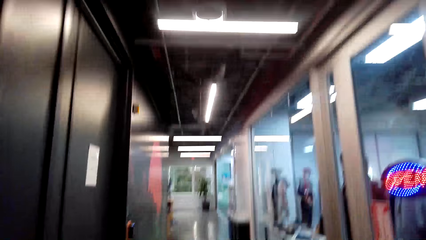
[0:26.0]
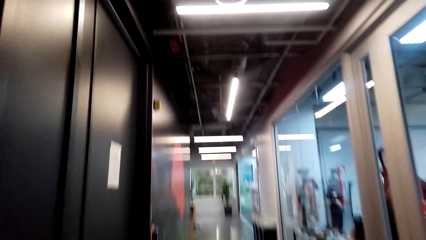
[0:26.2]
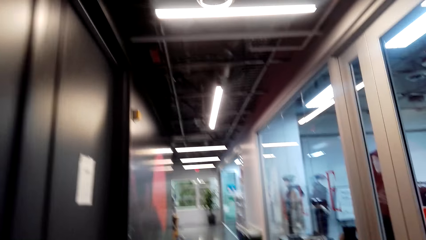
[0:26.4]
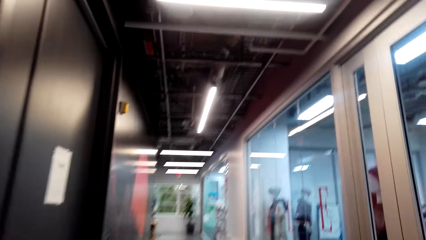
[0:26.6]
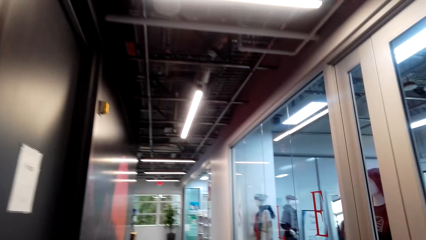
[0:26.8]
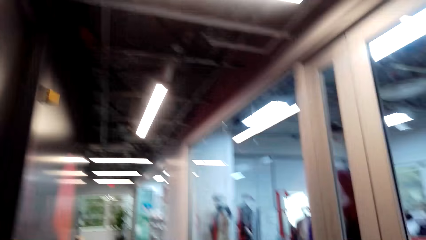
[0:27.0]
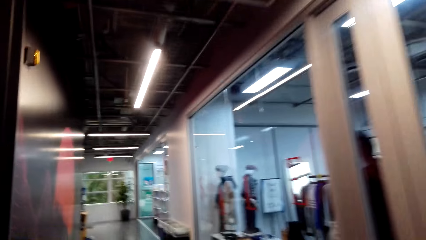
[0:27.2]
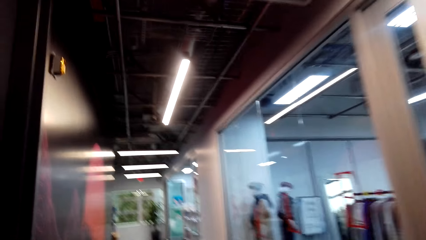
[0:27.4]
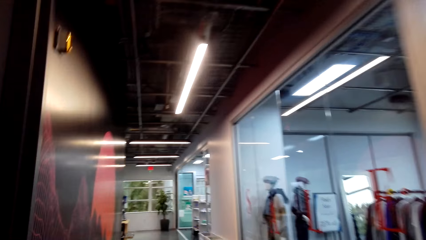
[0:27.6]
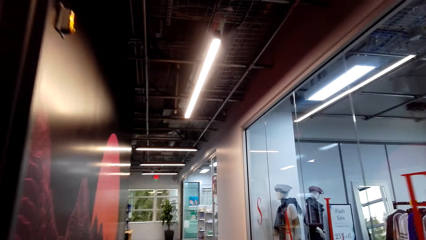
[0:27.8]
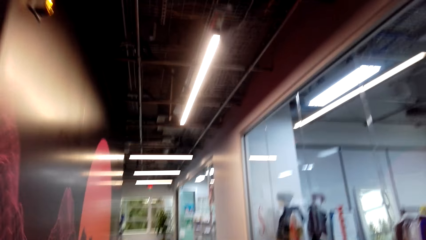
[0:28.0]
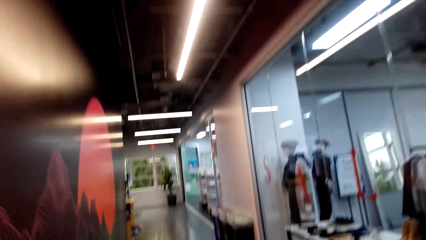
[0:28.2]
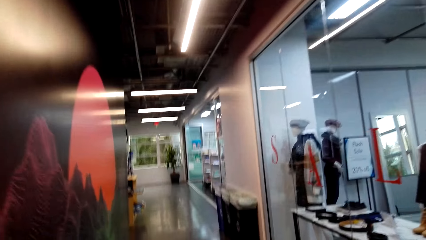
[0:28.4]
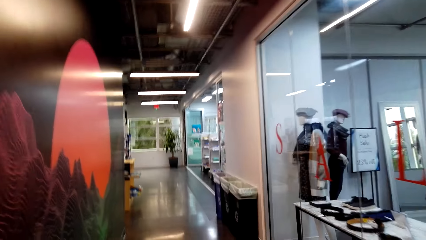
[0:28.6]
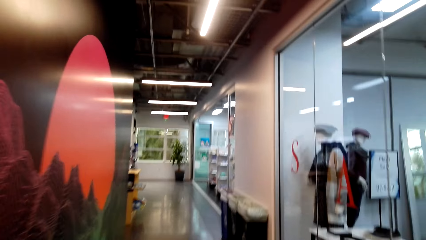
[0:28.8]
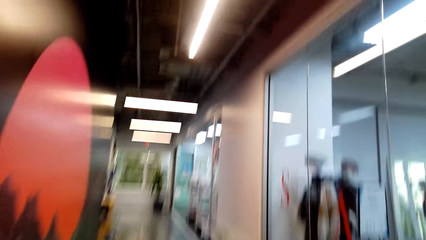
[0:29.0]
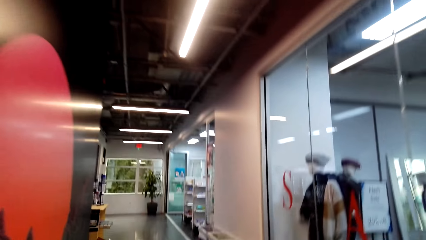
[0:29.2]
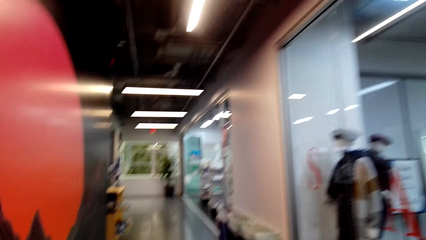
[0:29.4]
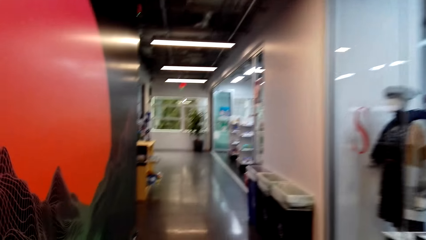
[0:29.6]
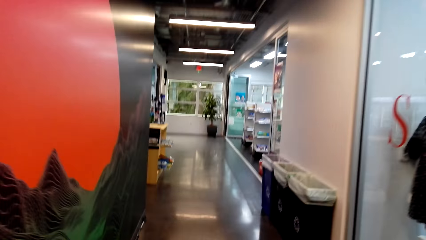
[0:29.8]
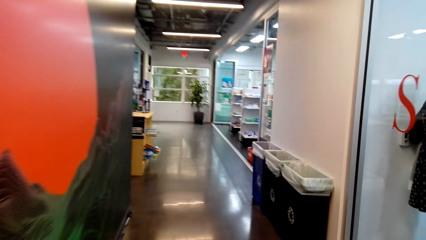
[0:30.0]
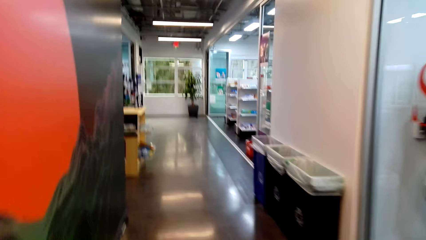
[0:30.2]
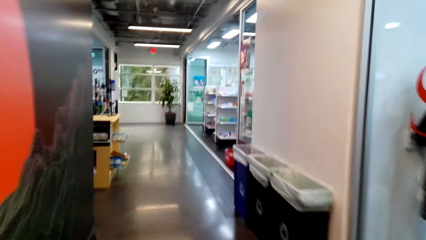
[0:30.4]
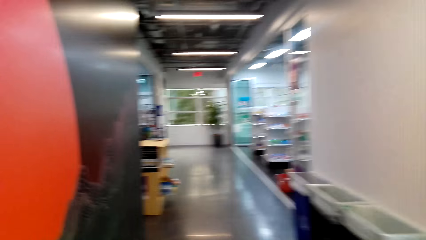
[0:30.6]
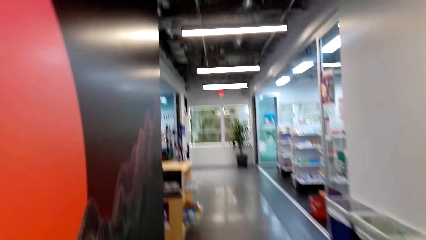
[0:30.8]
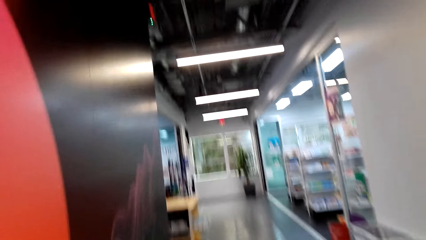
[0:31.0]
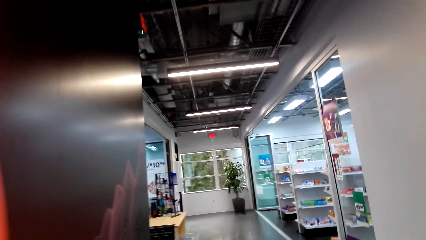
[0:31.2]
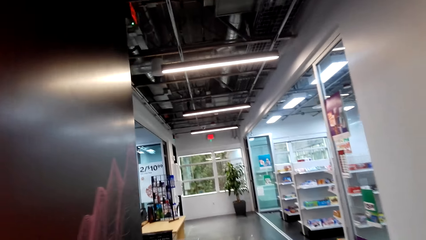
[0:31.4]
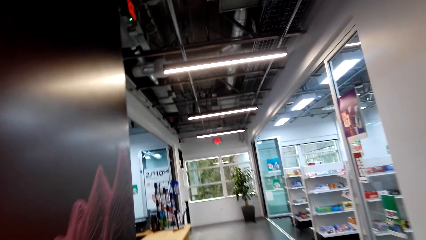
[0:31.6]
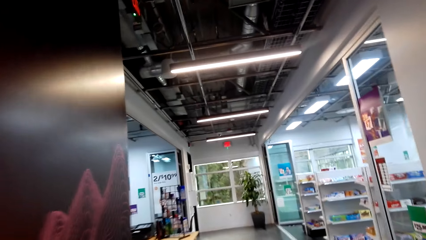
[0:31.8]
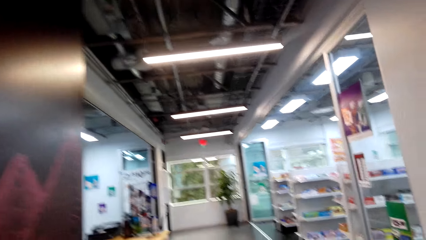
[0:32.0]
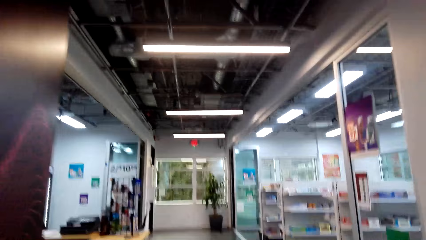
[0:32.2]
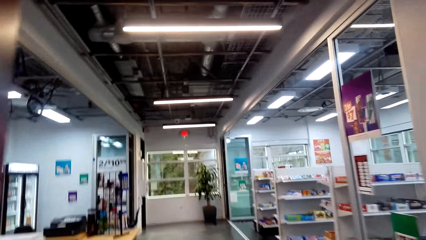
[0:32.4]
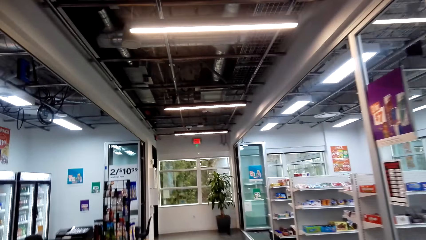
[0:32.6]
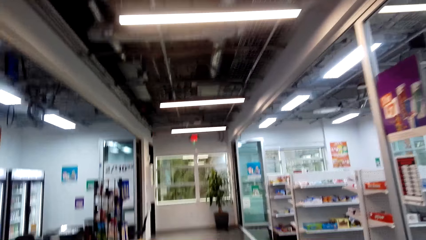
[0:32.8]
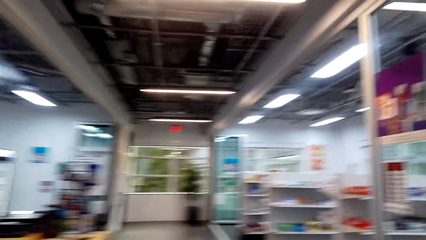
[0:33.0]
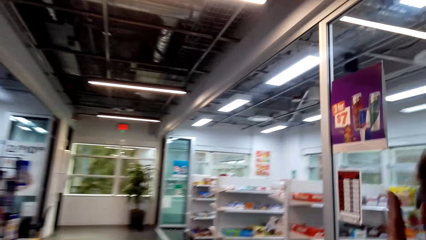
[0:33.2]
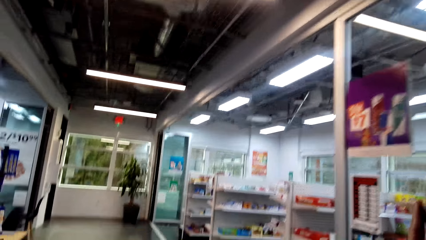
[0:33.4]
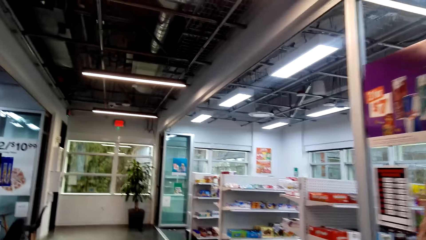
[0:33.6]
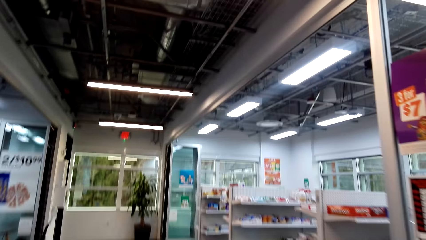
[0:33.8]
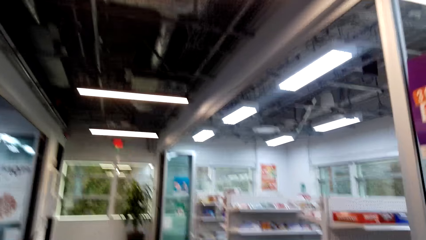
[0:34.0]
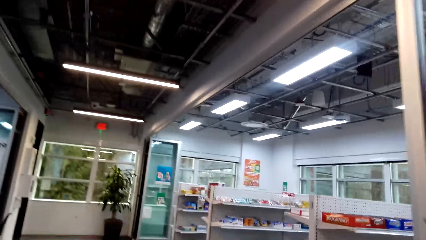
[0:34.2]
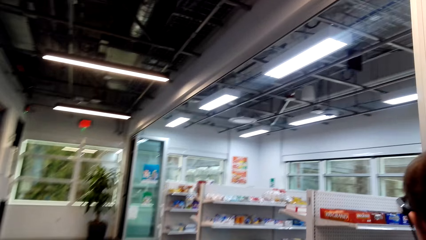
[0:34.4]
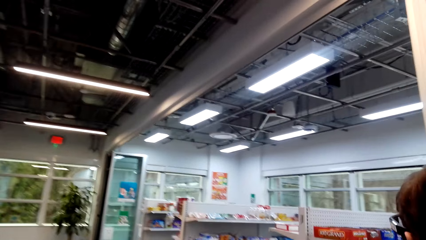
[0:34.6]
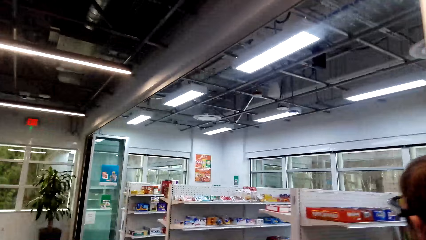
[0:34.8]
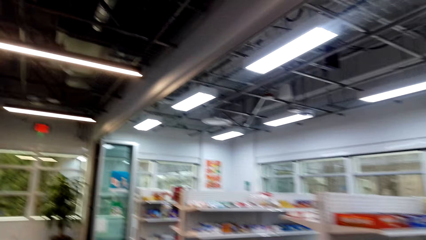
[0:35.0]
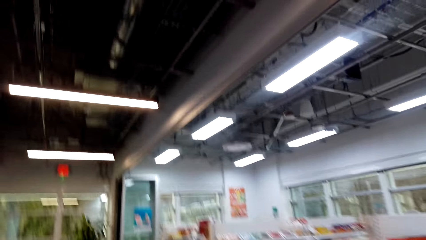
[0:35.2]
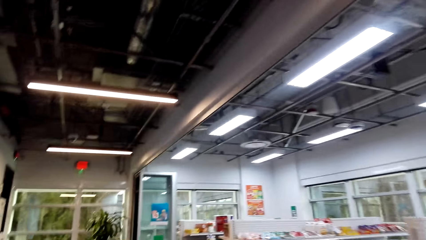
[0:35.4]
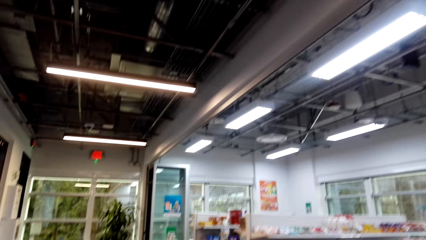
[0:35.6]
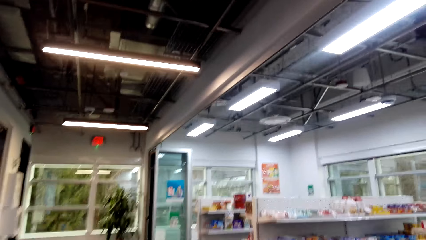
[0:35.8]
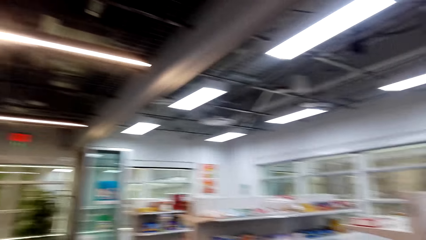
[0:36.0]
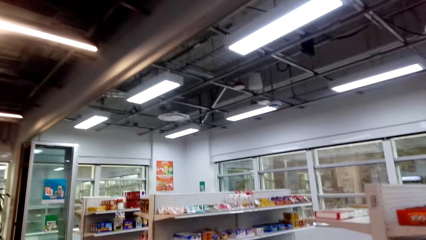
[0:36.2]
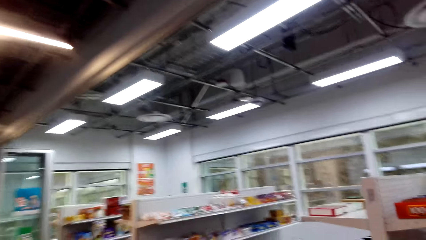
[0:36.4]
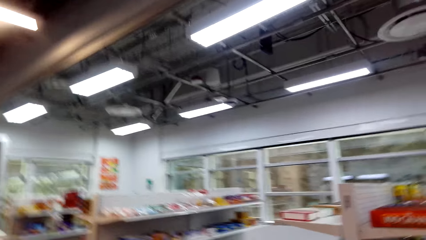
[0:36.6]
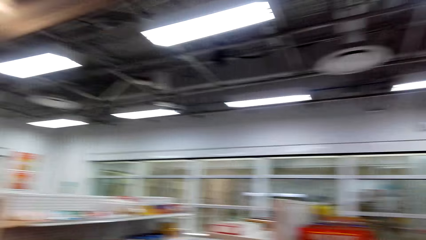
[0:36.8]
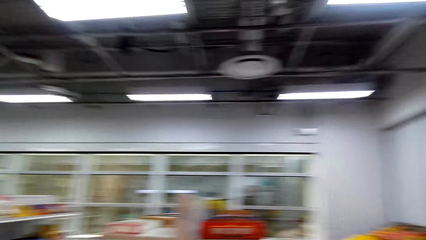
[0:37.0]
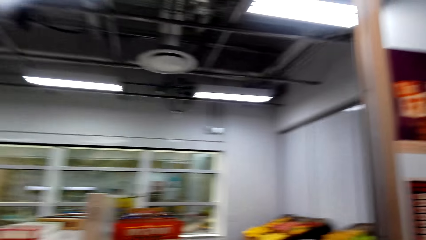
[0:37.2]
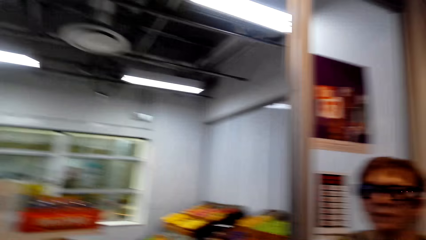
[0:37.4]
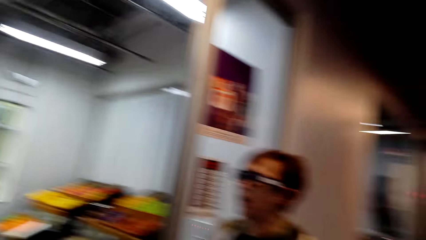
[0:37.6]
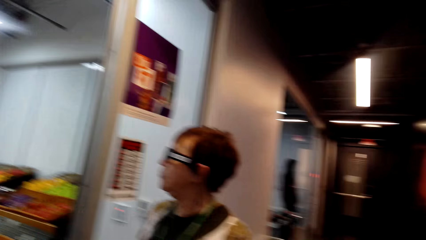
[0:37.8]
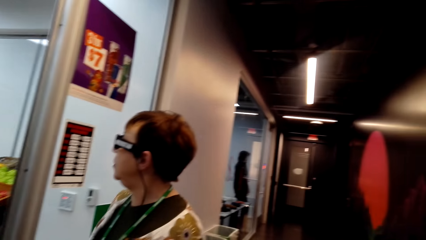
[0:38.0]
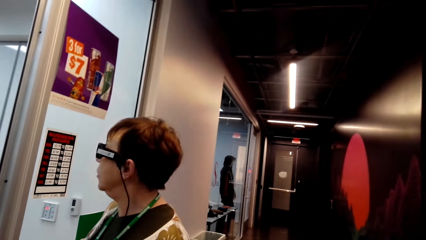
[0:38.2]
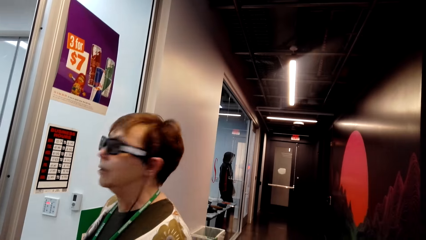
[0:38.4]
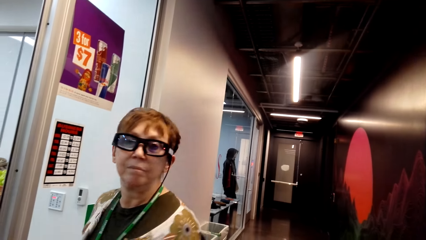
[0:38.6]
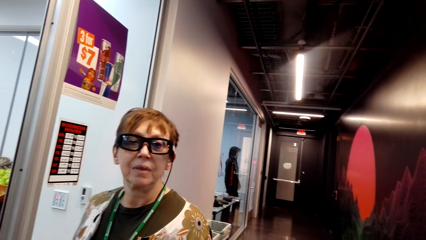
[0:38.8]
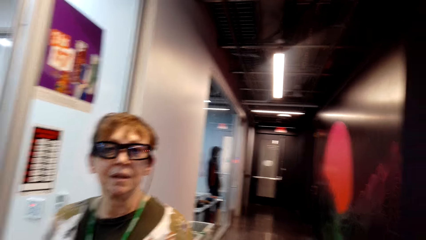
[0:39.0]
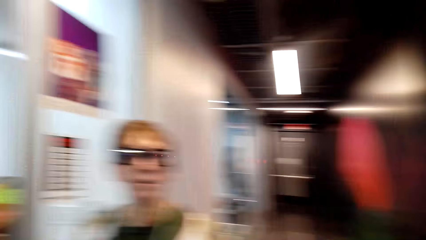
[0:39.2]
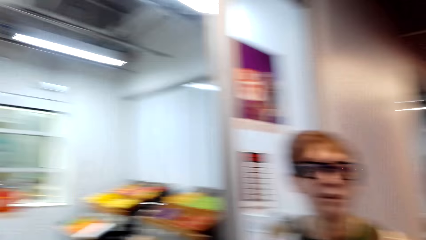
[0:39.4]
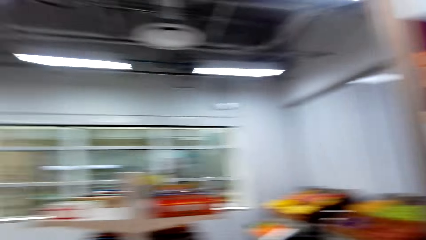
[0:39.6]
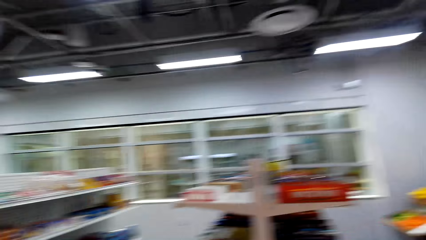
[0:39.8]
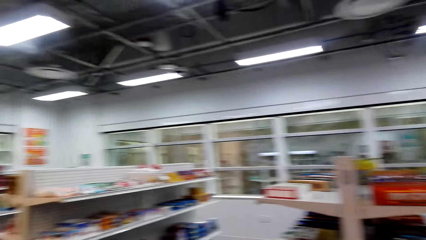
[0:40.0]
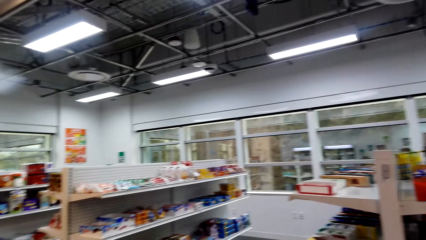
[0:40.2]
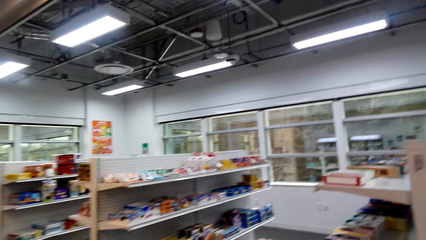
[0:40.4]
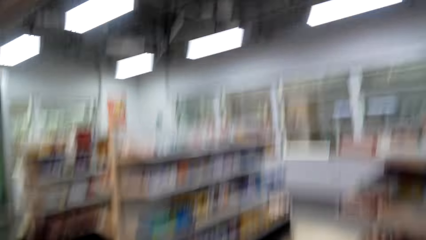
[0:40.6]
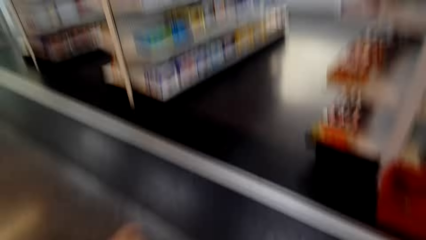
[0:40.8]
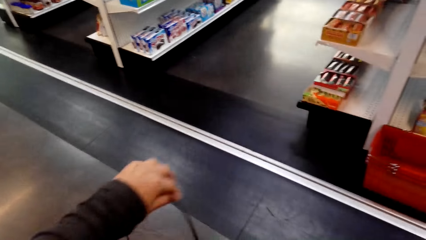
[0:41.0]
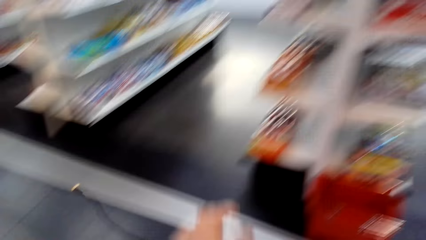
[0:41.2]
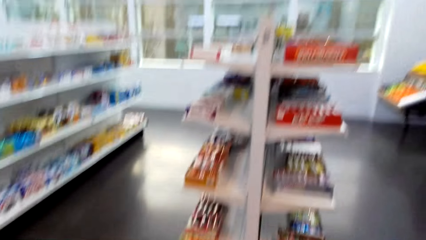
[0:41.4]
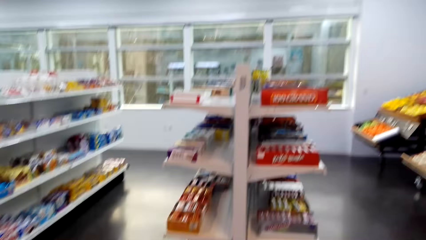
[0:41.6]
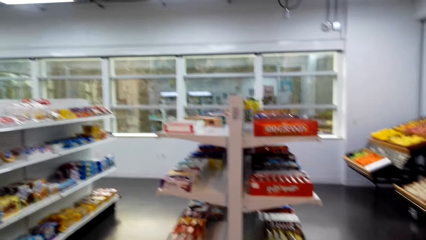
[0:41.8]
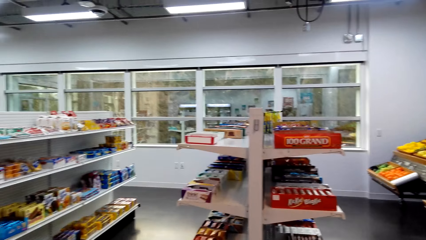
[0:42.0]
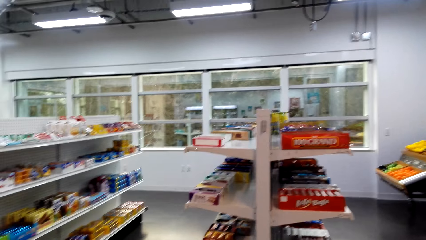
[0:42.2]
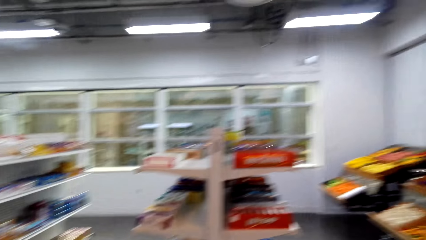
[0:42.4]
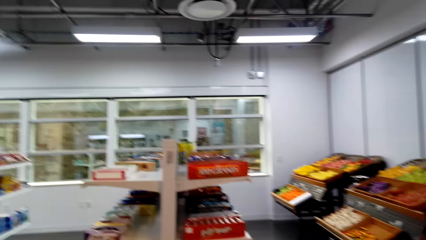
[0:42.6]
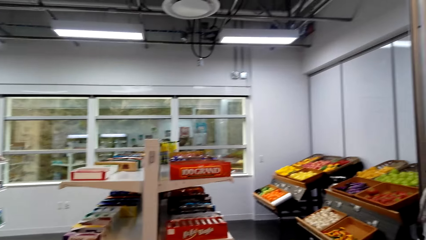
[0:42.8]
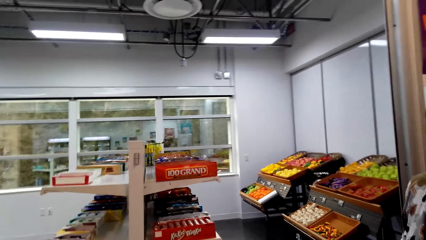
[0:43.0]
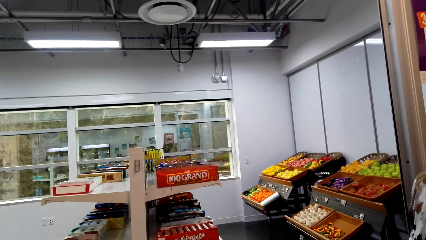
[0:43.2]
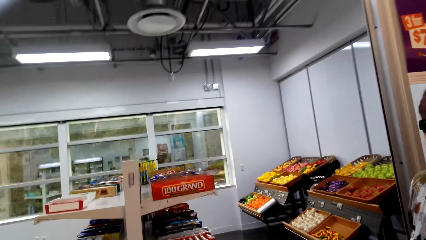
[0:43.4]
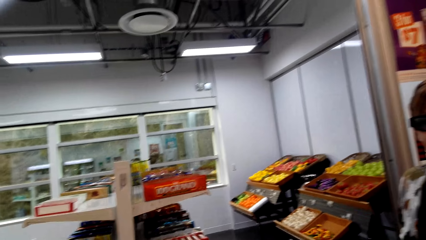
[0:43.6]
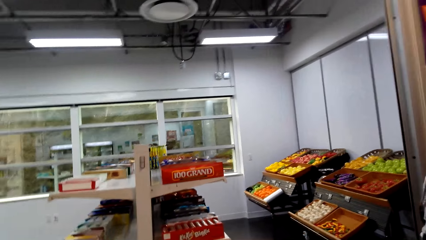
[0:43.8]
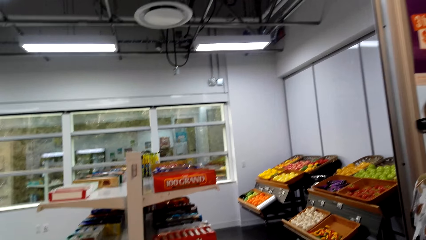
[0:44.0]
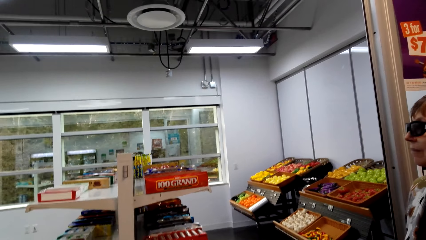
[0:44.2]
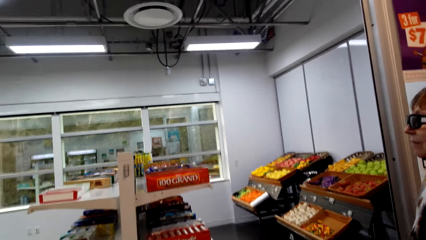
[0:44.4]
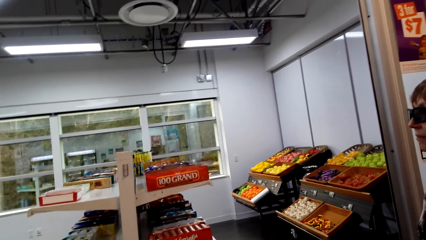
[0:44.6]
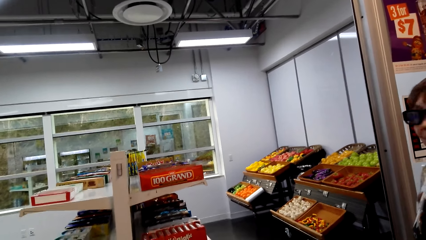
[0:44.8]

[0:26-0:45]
The camera wearer looks around. They walk towards the supermarket. A woman looks around. The camera wearer walks around.
